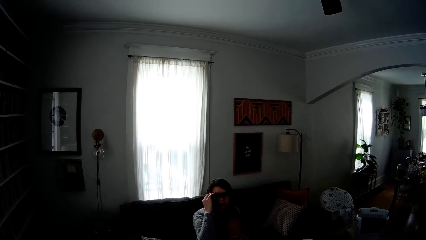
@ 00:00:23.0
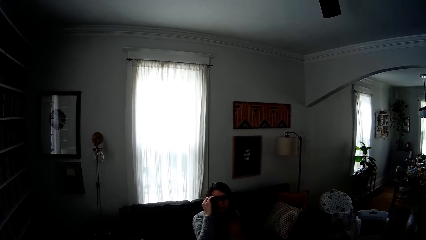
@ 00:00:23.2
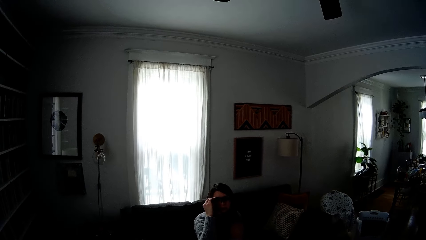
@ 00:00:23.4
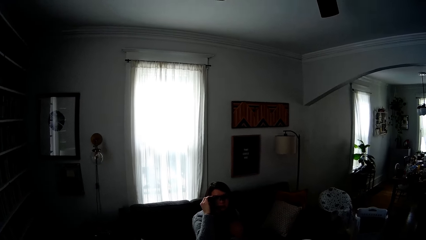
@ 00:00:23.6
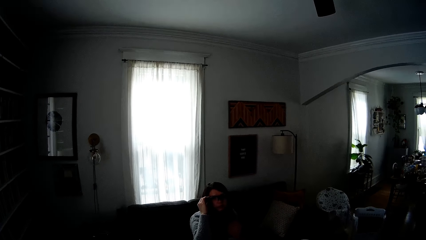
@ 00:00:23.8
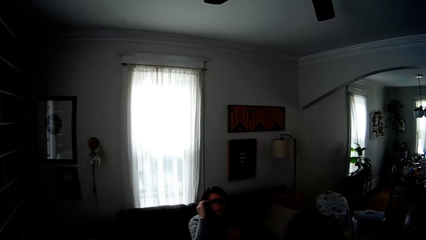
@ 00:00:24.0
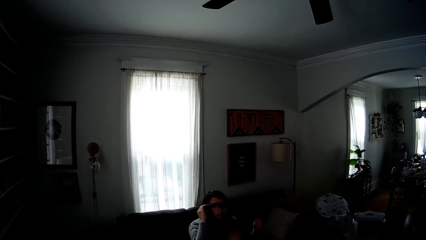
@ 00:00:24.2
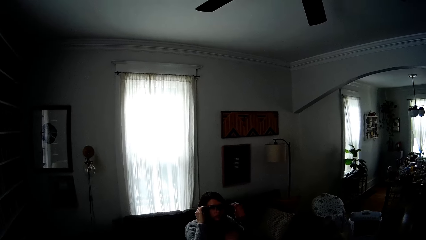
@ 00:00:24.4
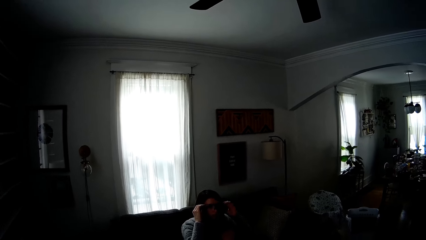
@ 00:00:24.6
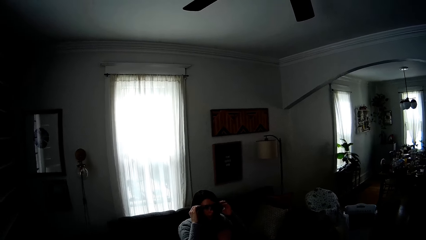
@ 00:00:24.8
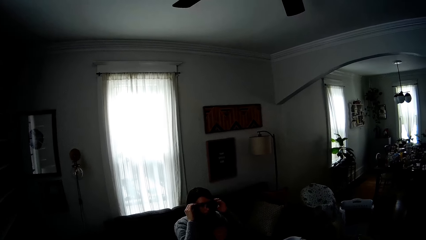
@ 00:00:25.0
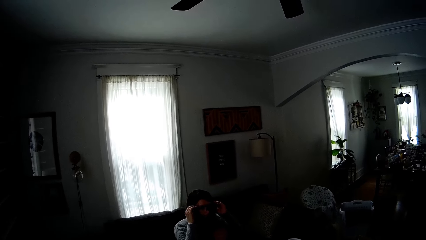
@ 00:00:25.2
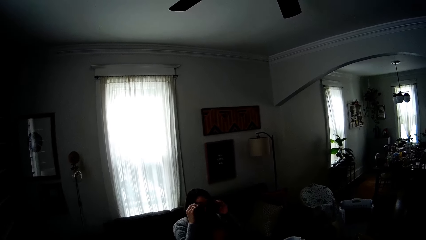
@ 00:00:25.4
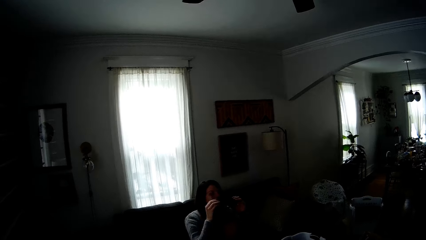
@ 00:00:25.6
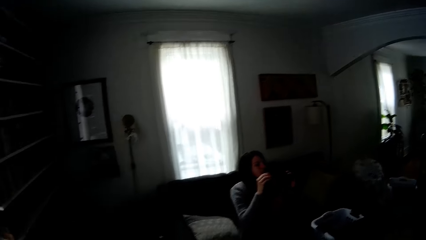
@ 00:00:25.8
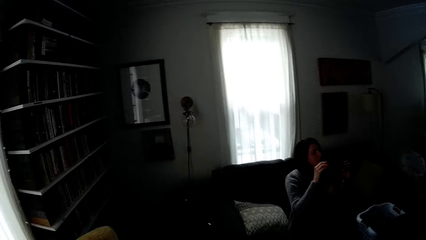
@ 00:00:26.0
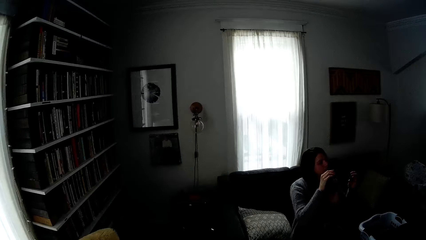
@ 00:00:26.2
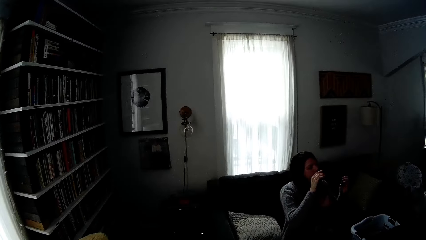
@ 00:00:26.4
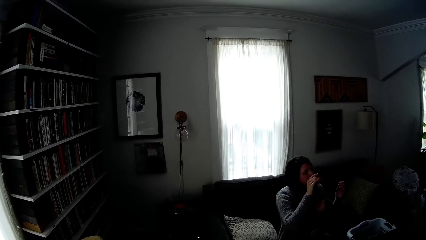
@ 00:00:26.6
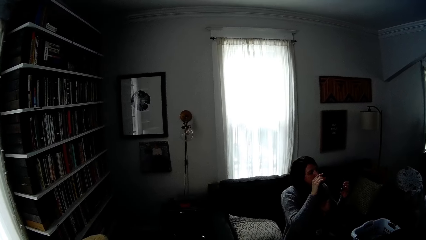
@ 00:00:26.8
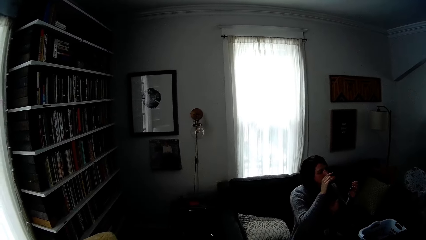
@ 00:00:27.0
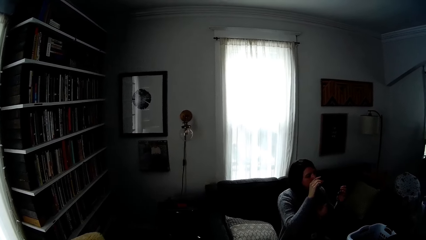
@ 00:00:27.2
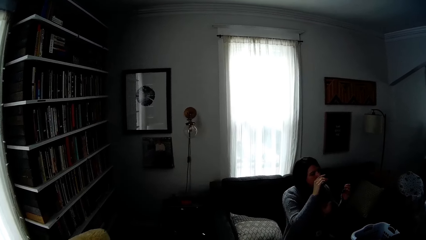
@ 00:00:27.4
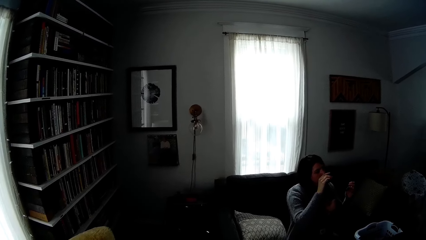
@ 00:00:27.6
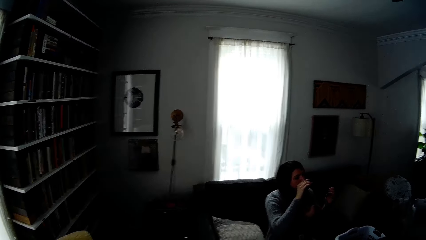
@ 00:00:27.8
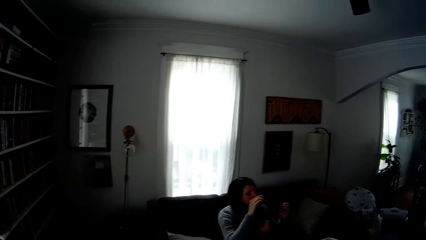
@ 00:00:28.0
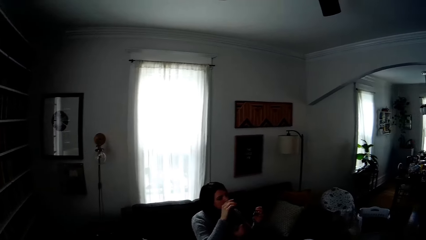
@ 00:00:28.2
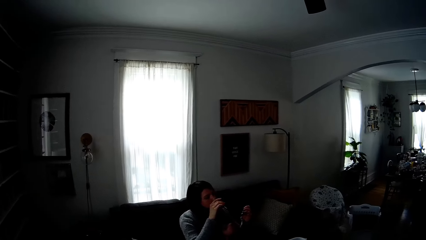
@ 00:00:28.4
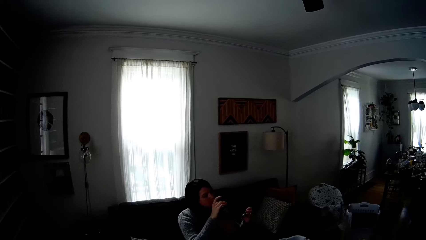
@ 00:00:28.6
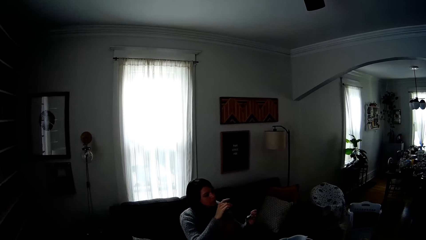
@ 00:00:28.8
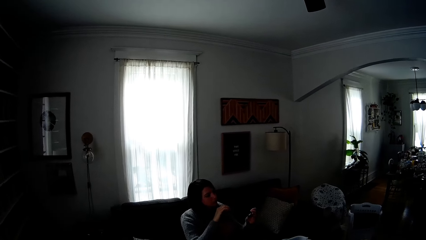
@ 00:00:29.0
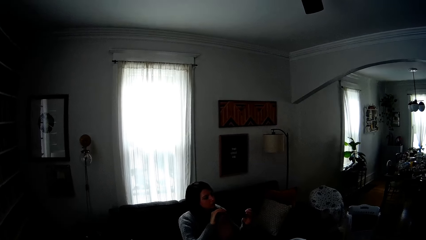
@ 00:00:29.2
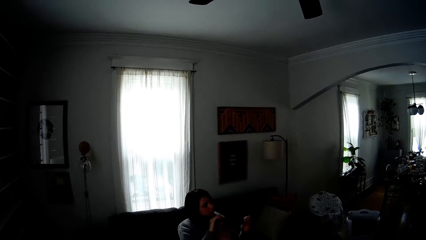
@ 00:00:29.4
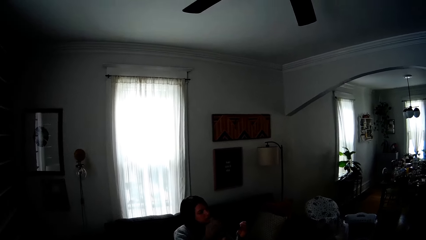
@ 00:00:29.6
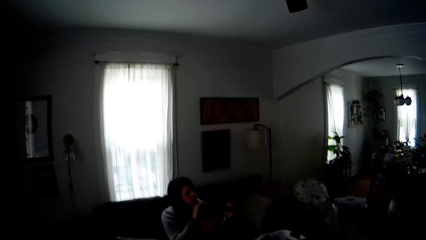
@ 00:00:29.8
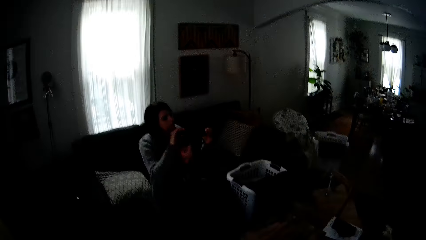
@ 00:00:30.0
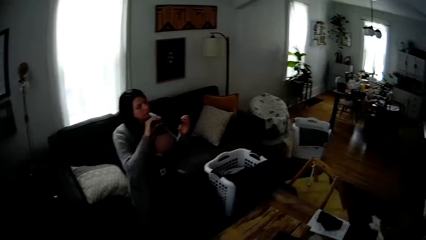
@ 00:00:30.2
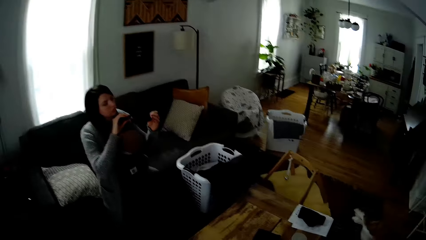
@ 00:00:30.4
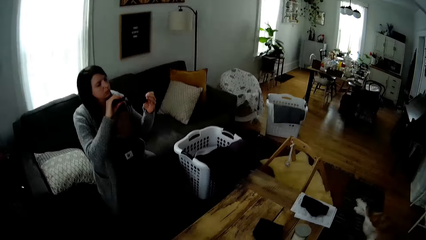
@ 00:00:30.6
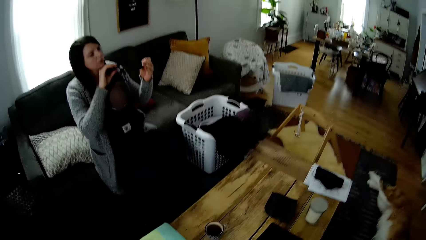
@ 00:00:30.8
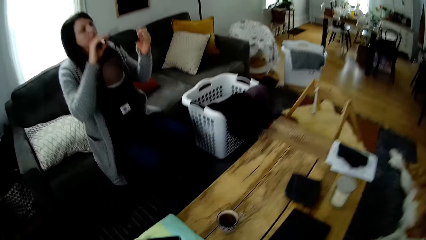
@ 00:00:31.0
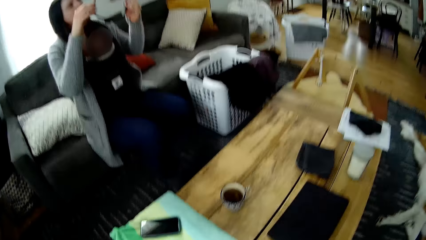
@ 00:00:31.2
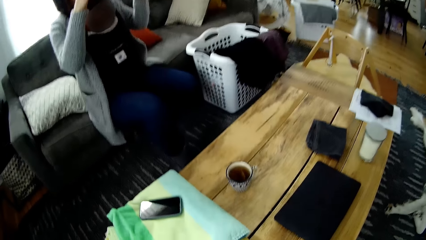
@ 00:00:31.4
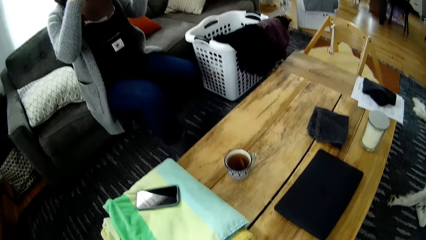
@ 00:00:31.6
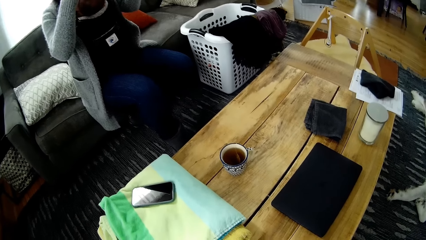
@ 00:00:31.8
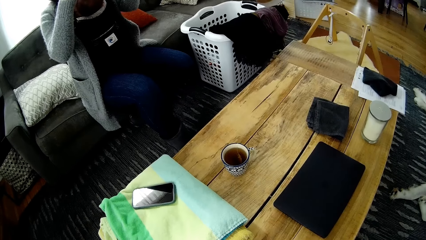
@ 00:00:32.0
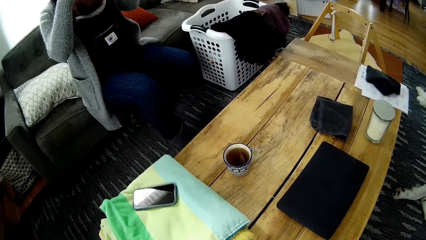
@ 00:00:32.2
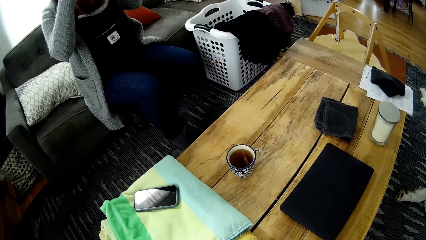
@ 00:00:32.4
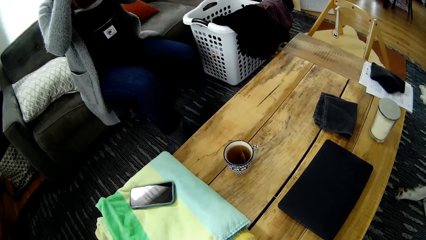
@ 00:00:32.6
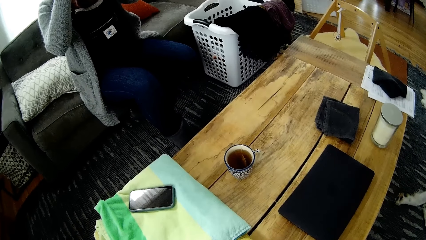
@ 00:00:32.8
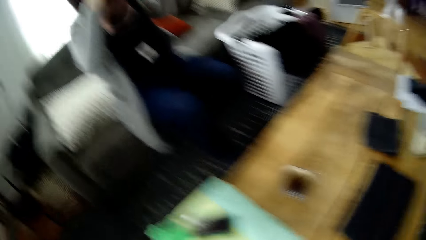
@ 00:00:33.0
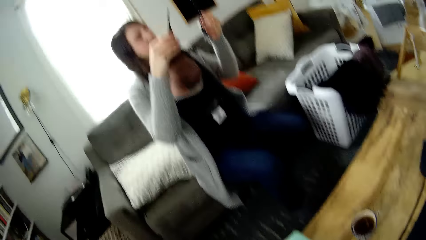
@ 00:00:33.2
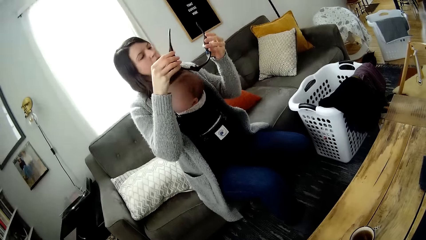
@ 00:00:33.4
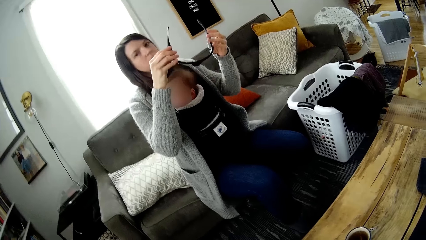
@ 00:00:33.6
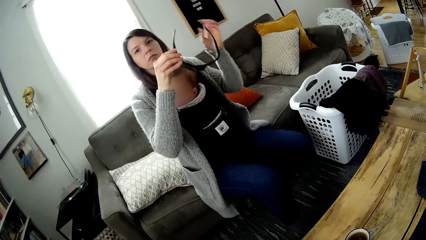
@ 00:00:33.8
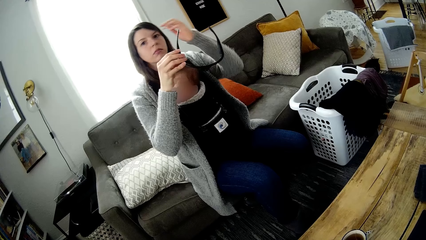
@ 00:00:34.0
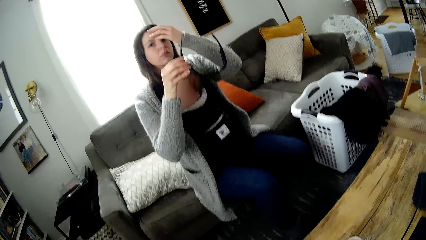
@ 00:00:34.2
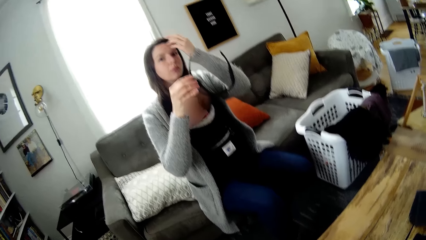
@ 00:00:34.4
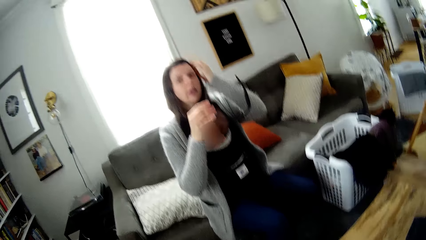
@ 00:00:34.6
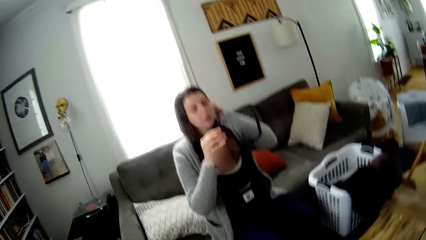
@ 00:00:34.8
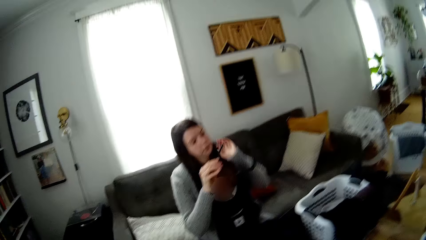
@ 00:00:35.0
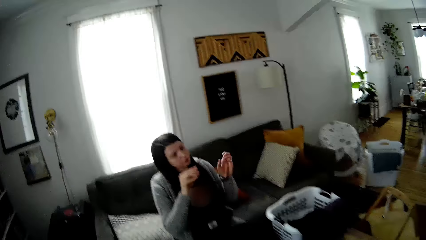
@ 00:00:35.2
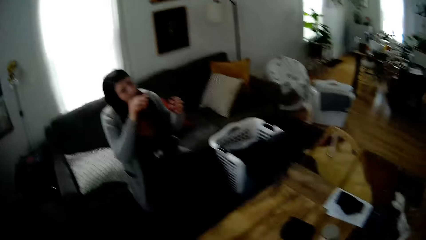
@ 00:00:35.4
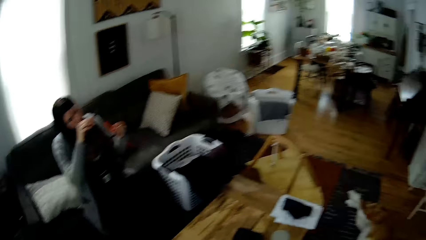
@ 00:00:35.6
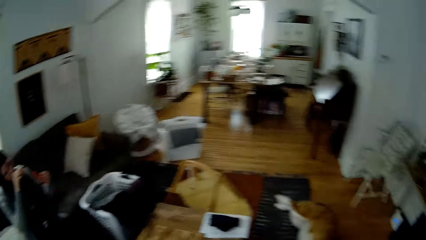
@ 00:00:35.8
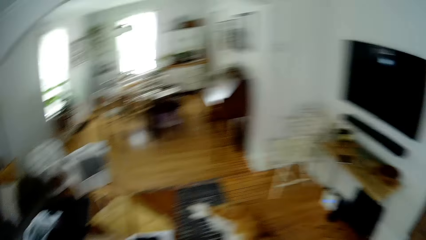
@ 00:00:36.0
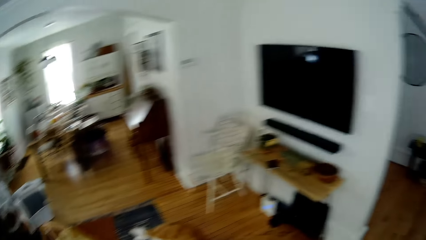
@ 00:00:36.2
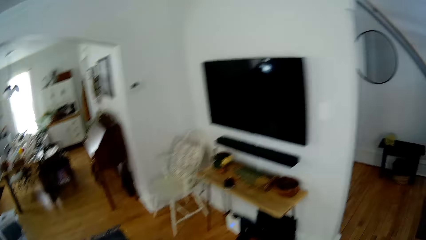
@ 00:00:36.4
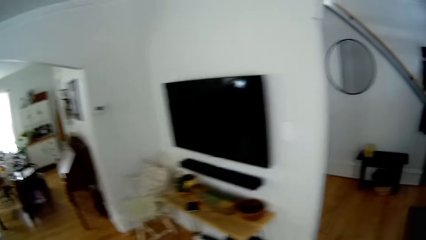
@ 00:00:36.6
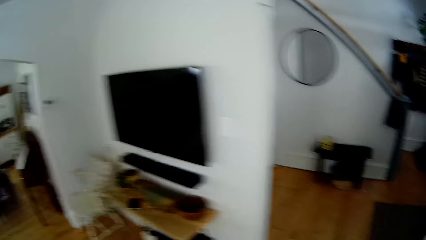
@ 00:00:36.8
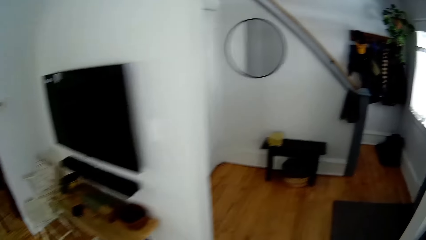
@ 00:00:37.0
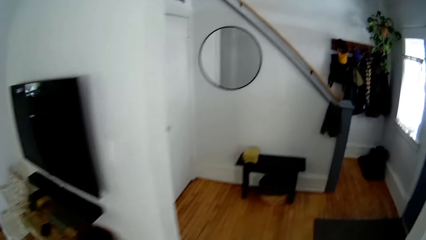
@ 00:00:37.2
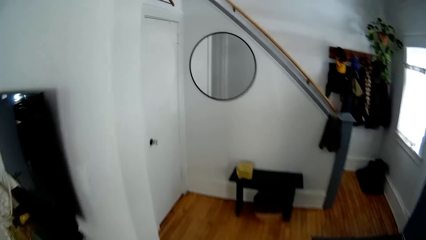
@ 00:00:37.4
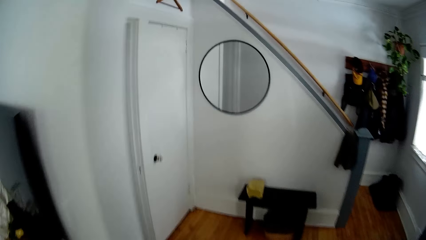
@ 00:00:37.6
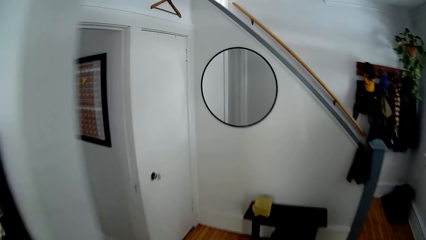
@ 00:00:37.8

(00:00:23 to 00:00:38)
The camera wearer converses with a woman. The woman removes her glasses or spectacles with both hands and stares at the spectacles. The woman adjusts the hair and brushes her hair with her left hand. The camera wearer walks out of the living room through the foyer into the kitchen.
